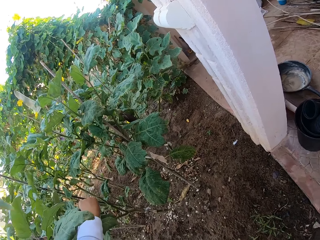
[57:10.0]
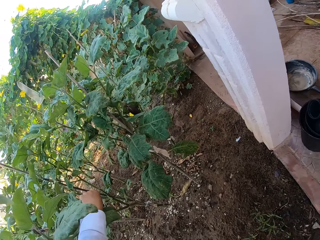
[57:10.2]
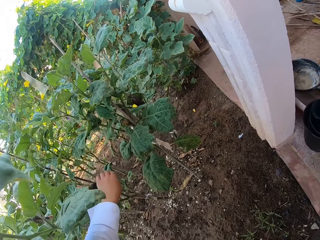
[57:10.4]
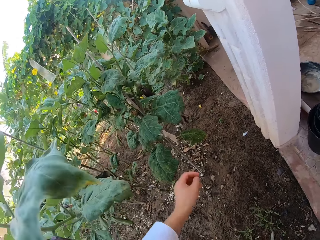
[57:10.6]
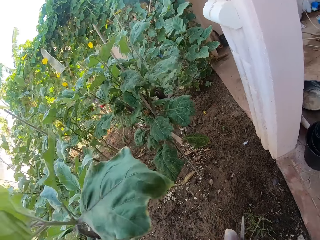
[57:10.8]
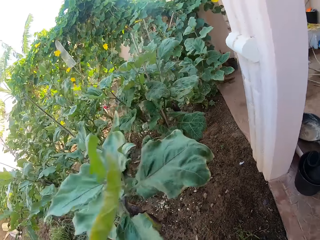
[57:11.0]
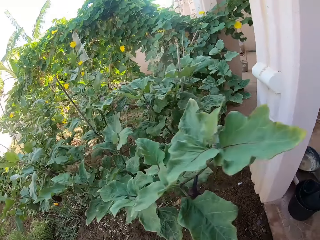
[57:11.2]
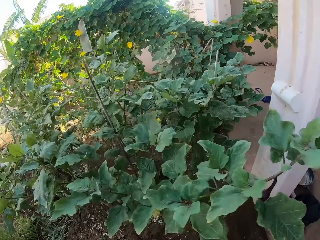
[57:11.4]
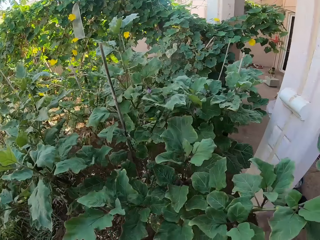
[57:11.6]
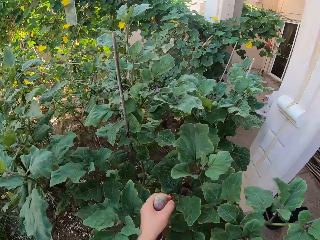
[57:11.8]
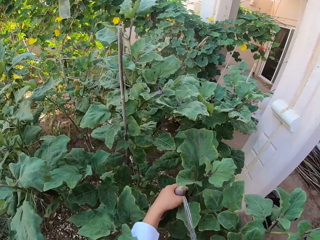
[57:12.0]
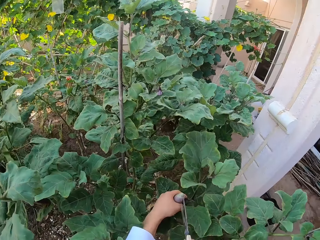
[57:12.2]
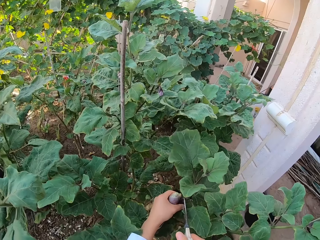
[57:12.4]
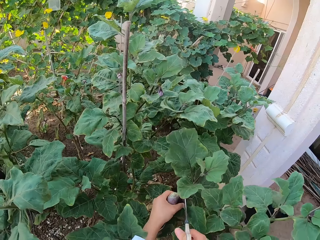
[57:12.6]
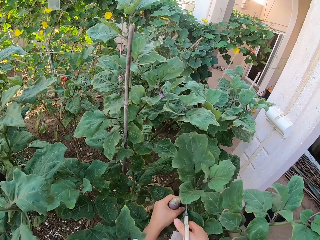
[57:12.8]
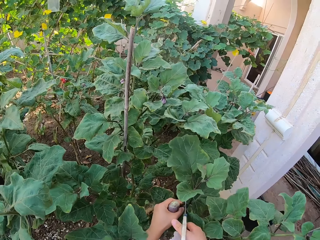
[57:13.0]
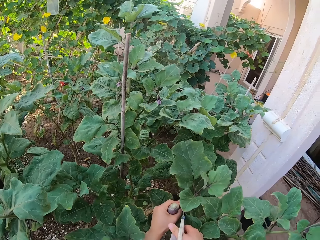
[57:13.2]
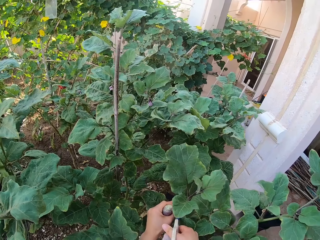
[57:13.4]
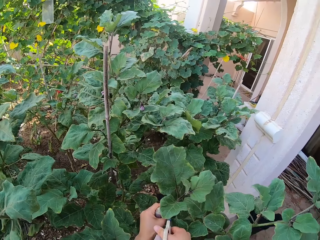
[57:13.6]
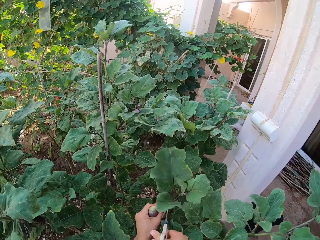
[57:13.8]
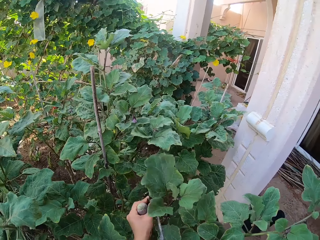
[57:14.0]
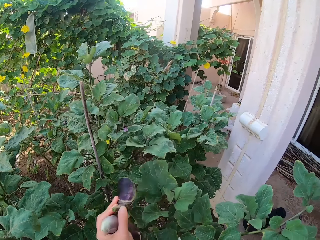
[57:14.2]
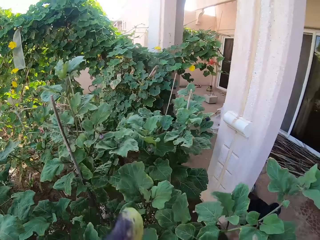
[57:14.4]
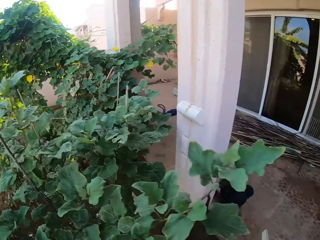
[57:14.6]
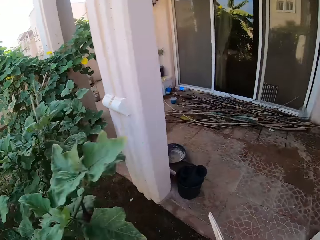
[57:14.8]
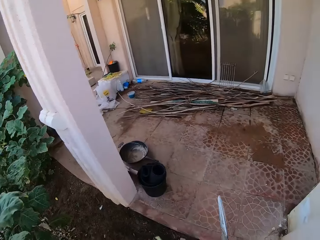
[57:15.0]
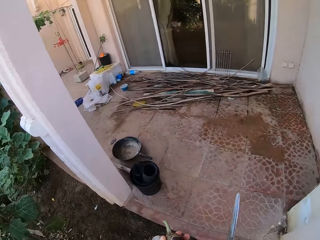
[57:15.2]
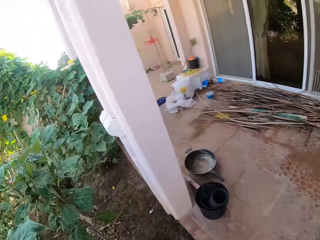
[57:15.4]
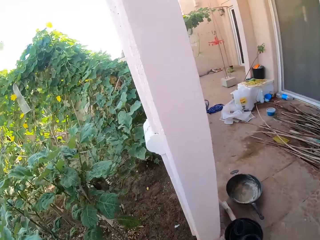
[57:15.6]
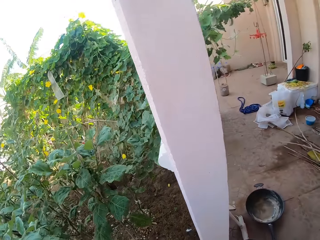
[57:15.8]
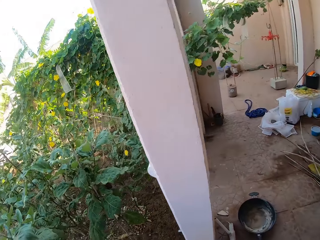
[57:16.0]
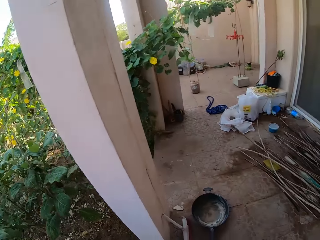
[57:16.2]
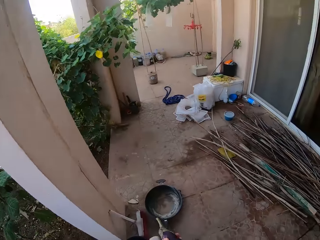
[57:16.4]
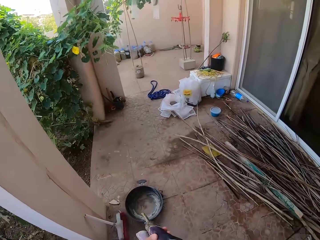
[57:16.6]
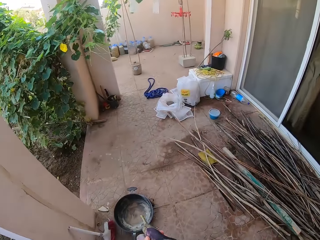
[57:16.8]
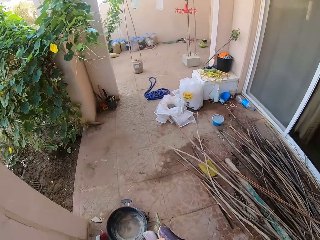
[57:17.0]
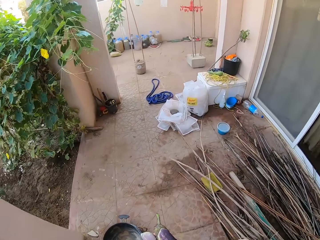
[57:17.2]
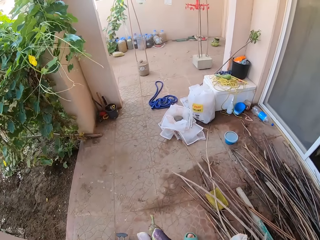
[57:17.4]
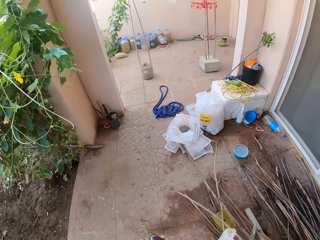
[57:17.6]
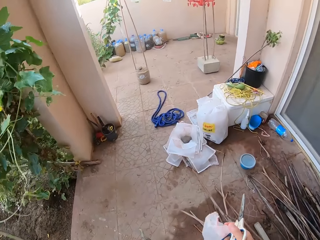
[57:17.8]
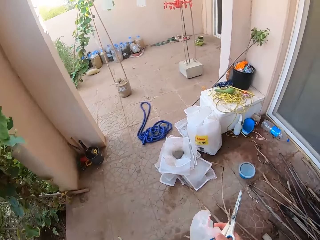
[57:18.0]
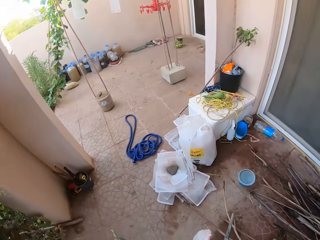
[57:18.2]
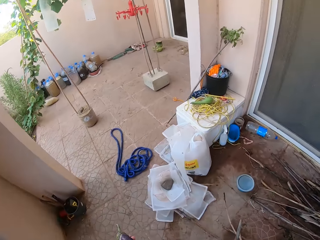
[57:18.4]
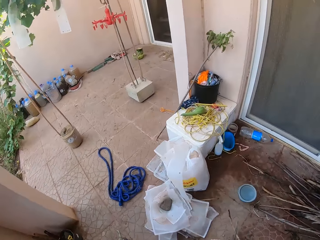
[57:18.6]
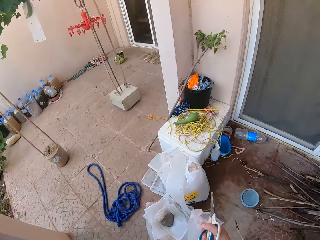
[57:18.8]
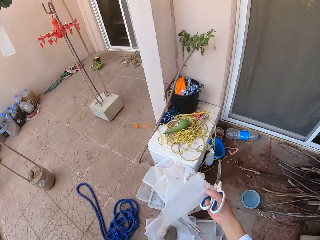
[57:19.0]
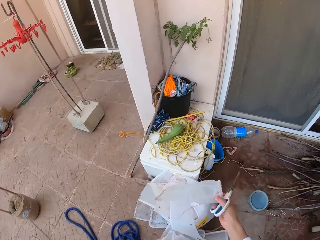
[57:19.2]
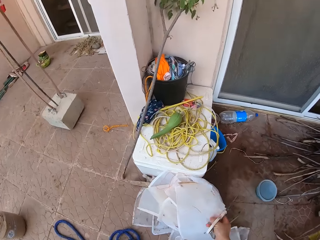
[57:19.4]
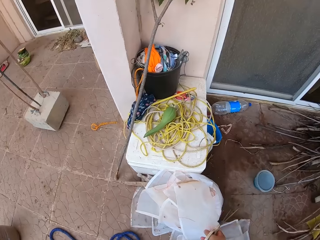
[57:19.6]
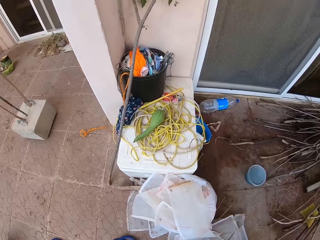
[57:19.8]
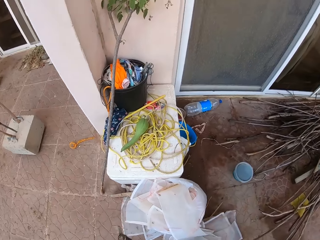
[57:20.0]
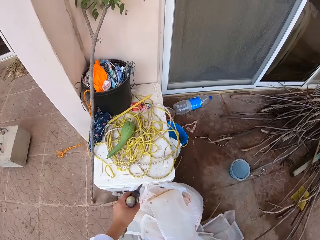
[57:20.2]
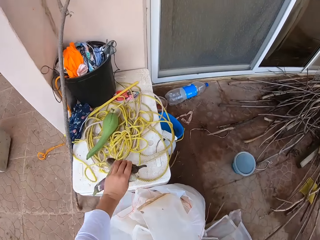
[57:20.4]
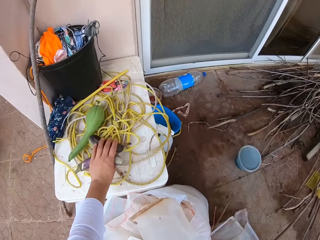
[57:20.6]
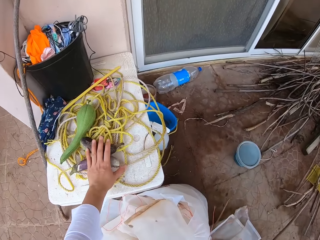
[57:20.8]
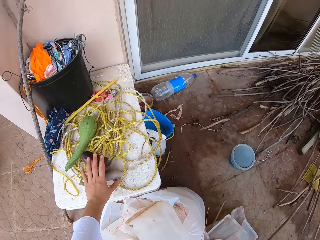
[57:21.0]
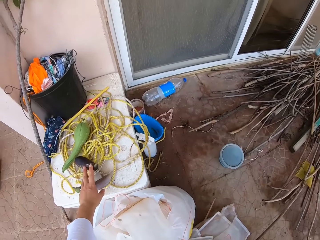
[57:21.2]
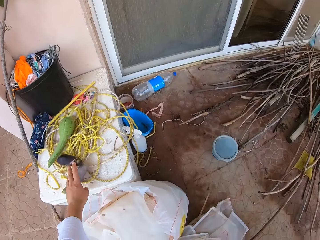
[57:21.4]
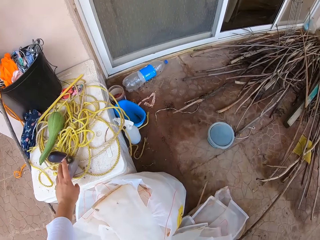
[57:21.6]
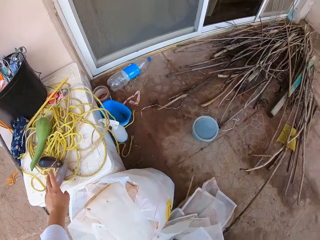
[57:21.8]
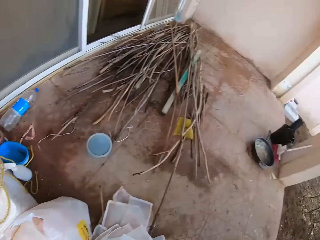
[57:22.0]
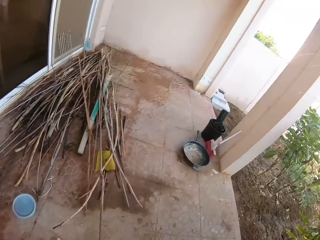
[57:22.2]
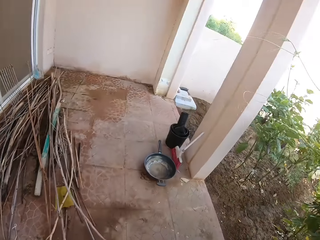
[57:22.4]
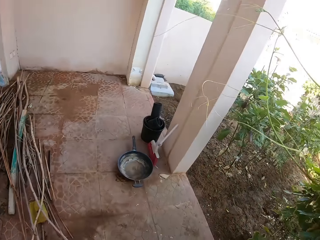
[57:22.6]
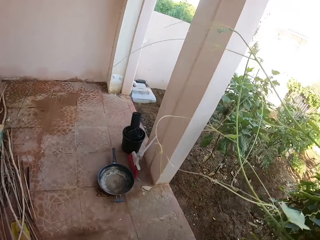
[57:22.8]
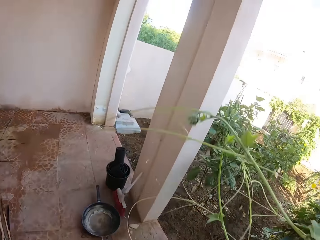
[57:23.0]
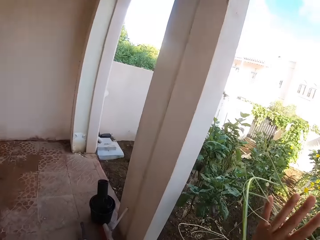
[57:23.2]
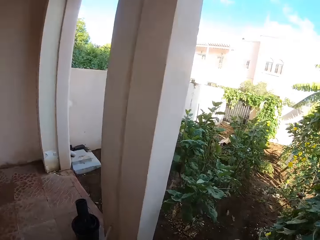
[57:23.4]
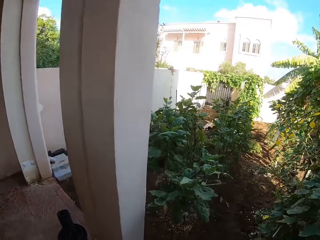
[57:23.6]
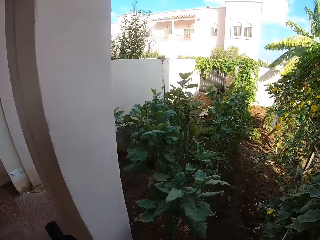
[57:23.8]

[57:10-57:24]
The camera wearer cuts the fruit with scissors. They walk in the garden. They put the bag on the bags. They put the fruits on the table.

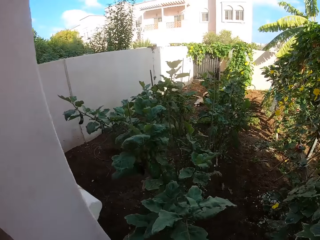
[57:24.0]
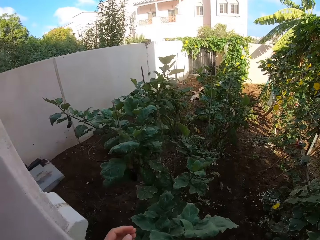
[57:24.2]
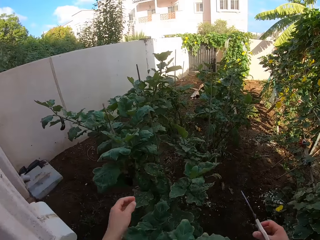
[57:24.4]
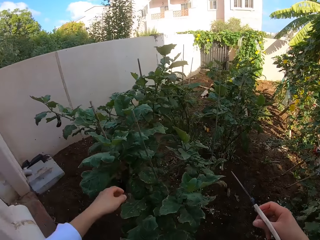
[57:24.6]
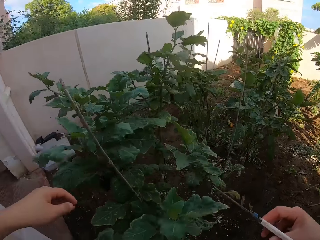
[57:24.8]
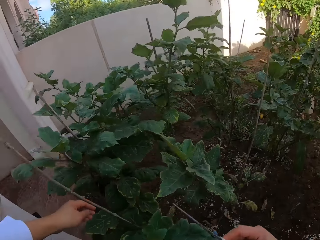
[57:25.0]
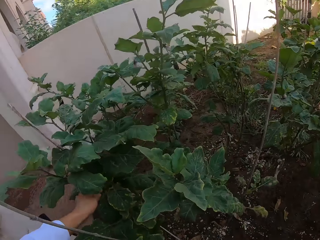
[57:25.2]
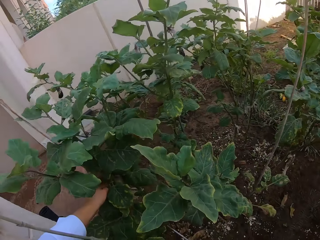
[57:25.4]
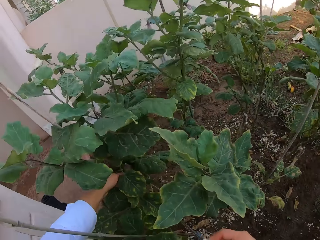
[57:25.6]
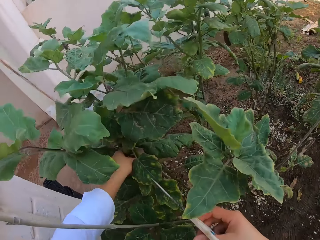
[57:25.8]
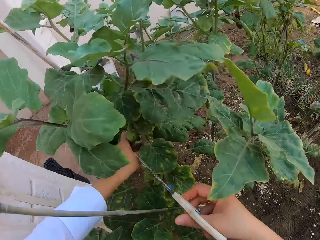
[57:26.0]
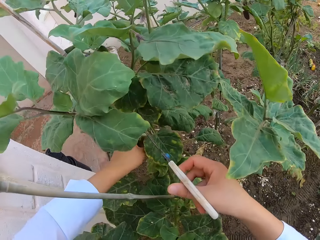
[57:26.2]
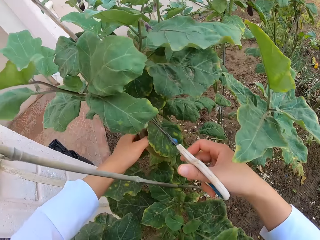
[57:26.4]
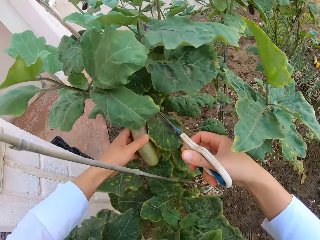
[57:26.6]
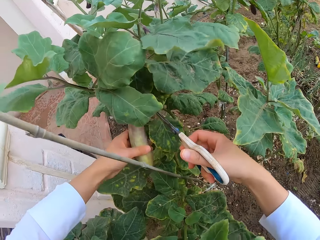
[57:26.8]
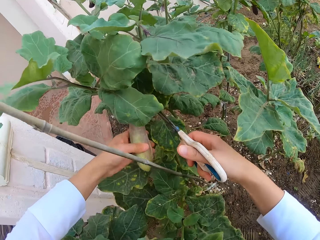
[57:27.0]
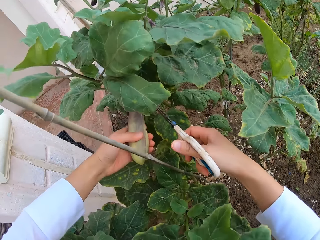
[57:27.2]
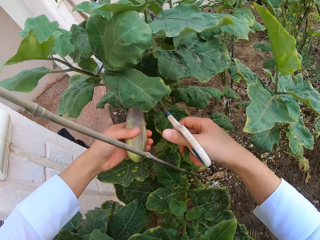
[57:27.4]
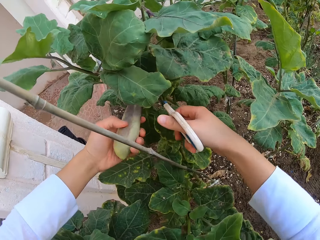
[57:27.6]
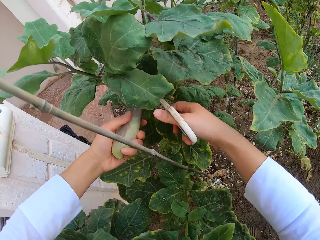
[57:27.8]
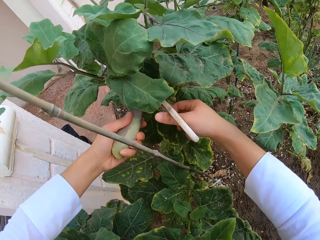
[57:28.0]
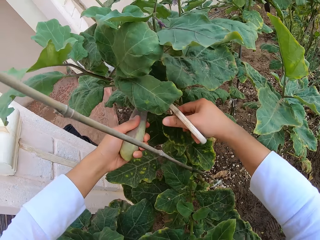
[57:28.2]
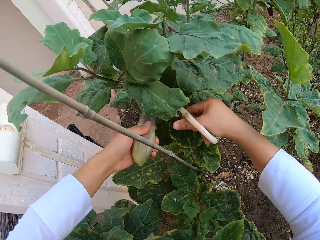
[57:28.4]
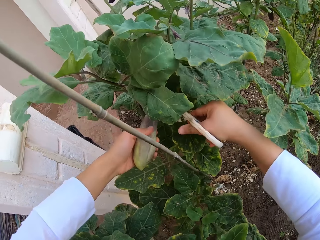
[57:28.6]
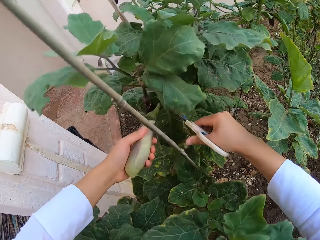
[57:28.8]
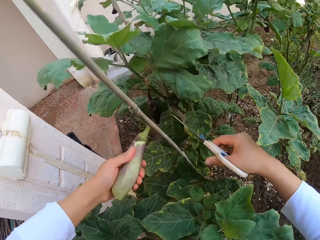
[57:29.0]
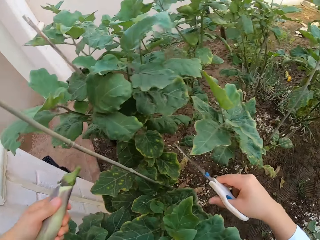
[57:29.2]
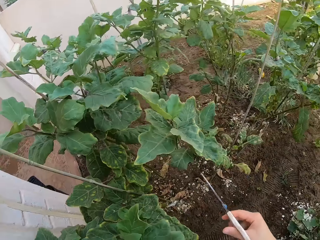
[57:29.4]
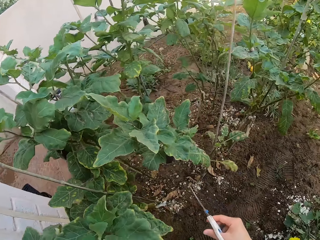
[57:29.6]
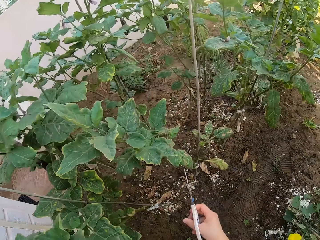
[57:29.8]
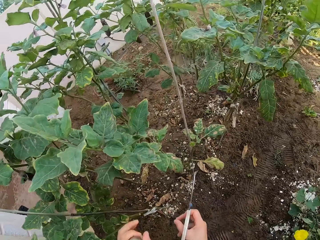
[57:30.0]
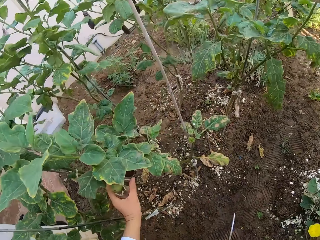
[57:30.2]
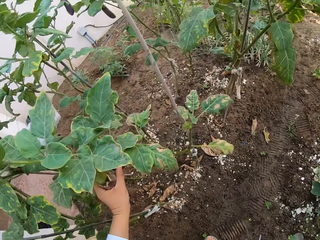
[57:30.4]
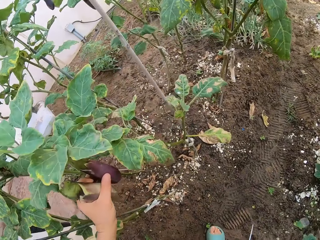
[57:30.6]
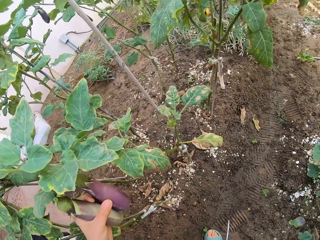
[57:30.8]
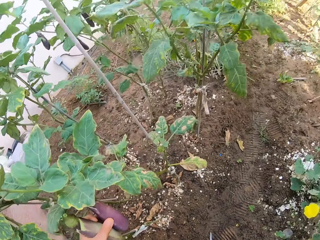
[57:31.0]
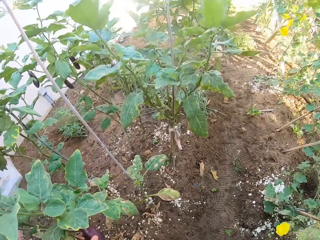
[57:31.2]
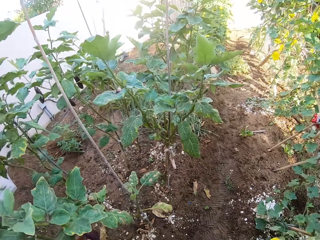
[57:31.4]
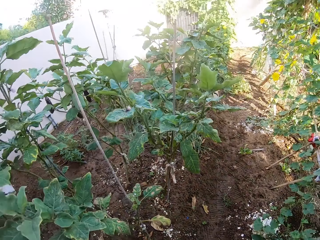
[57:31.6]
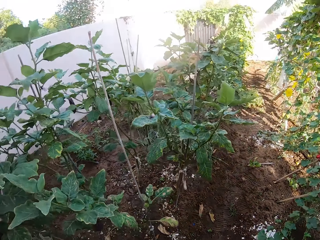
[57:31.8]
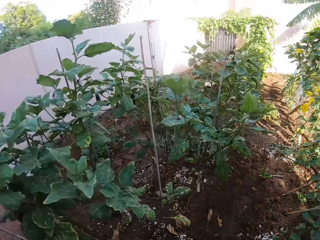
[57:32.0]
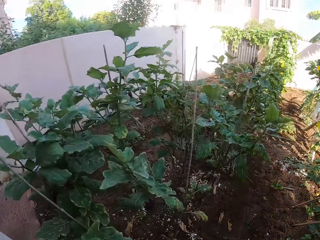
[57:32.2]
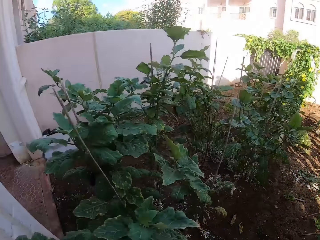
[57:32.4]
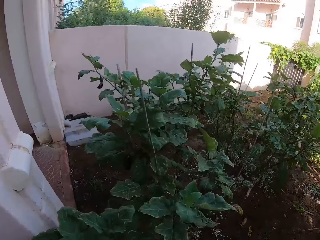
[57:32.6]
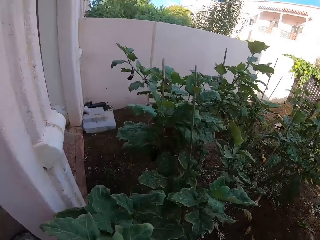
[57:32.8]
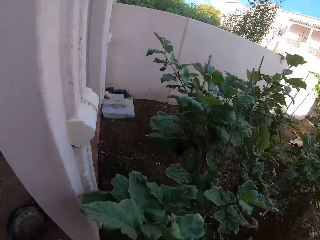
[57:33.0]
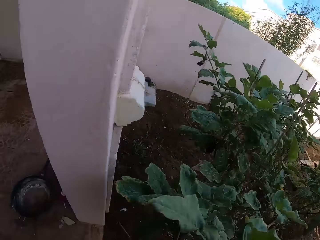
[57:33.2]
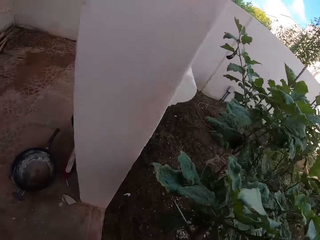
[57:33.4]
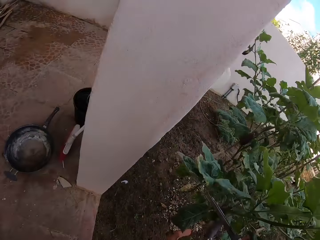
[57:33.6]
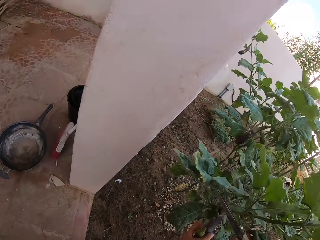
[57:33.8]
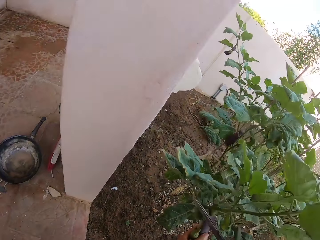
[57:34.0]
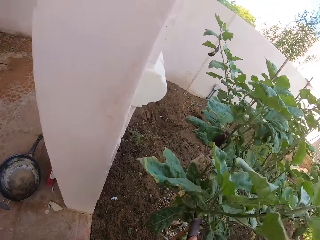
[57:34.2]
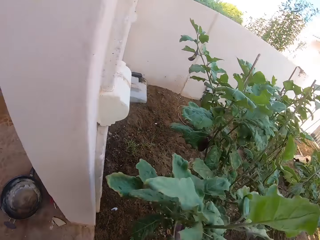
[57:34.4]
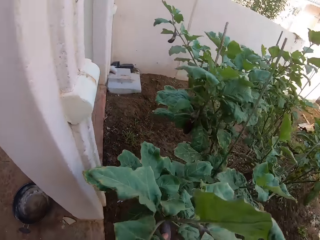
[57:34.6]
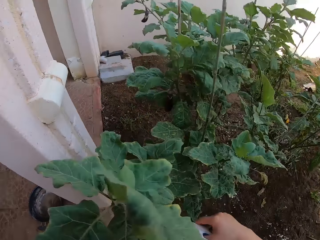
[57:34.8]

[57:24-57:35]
The camera wearer walks in the garden. They cut the fruit with scissors.
